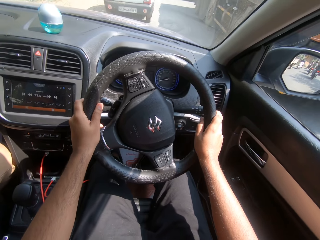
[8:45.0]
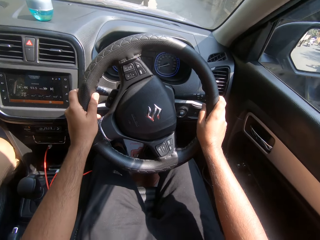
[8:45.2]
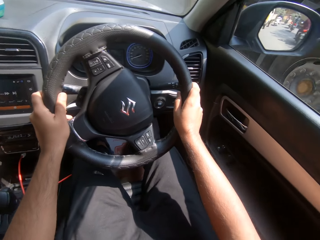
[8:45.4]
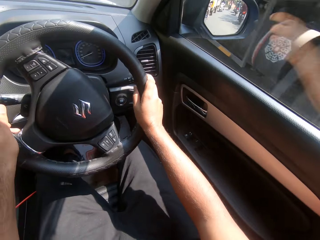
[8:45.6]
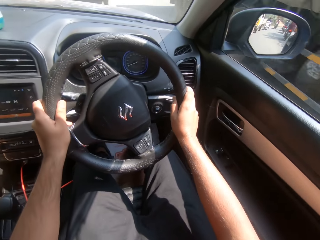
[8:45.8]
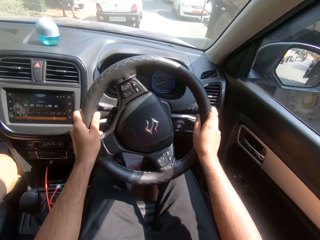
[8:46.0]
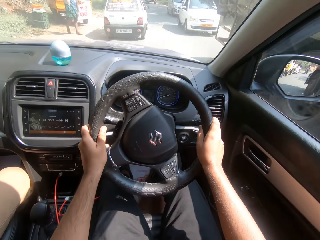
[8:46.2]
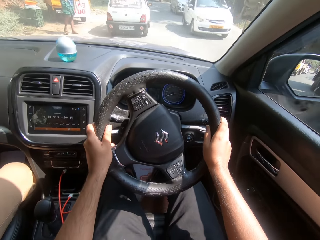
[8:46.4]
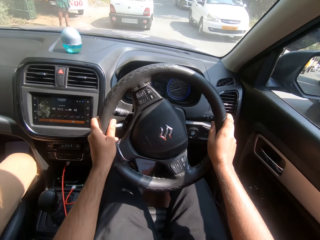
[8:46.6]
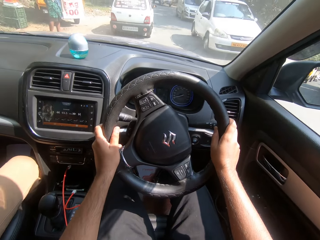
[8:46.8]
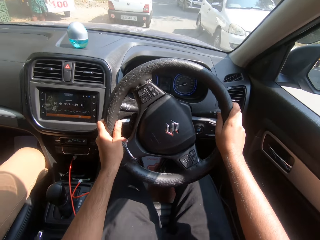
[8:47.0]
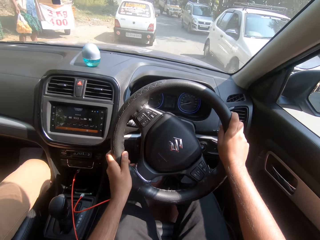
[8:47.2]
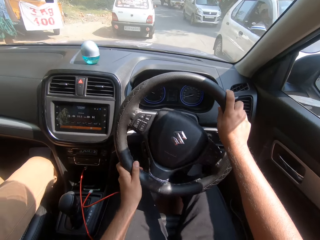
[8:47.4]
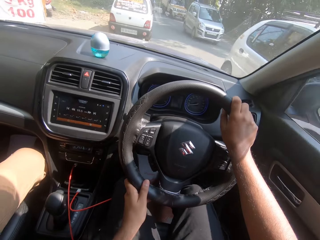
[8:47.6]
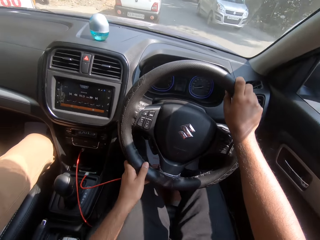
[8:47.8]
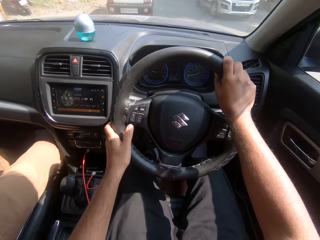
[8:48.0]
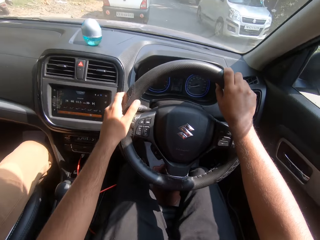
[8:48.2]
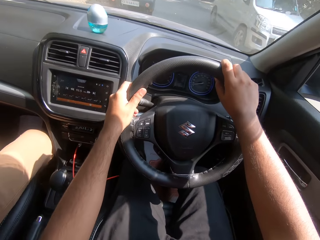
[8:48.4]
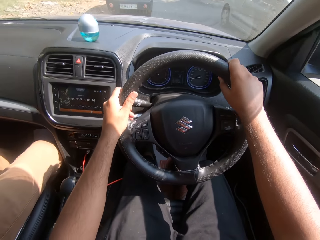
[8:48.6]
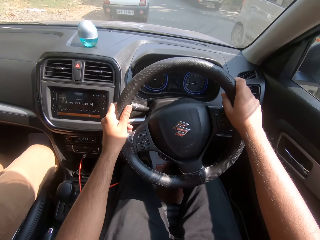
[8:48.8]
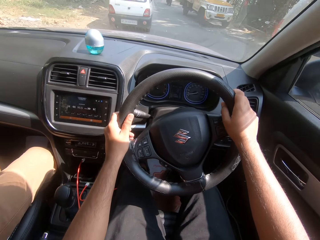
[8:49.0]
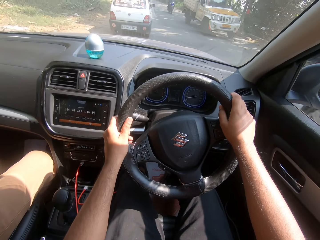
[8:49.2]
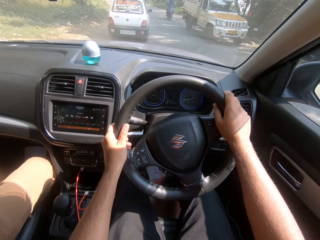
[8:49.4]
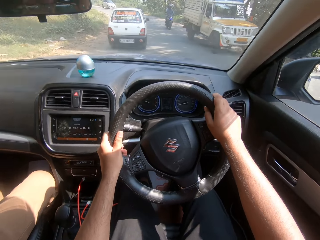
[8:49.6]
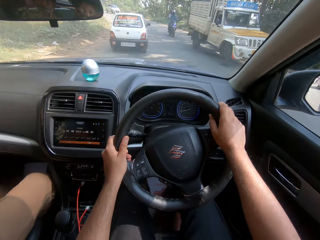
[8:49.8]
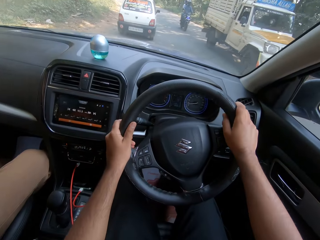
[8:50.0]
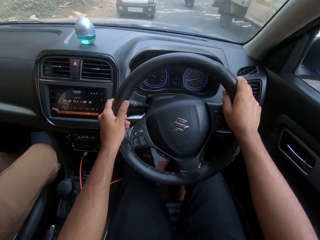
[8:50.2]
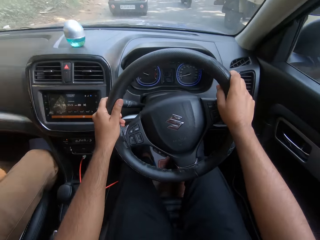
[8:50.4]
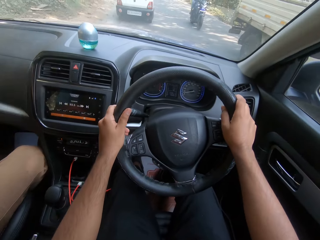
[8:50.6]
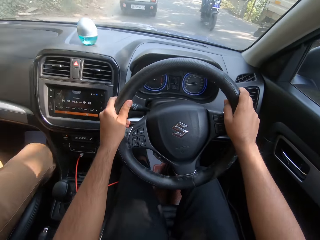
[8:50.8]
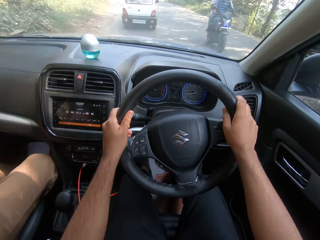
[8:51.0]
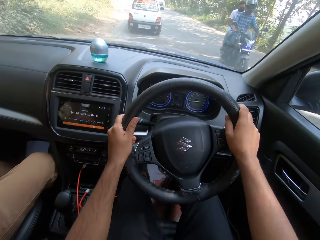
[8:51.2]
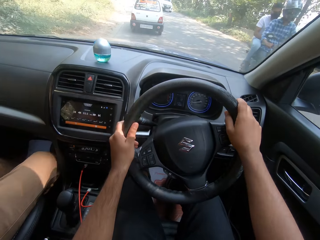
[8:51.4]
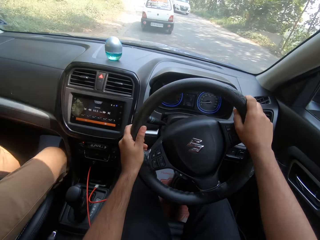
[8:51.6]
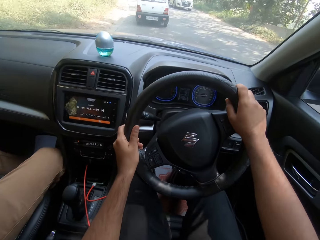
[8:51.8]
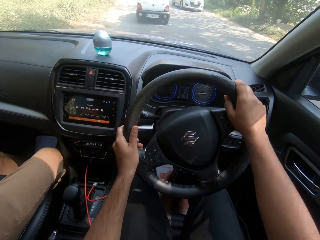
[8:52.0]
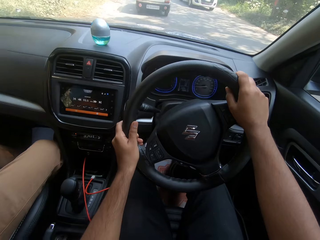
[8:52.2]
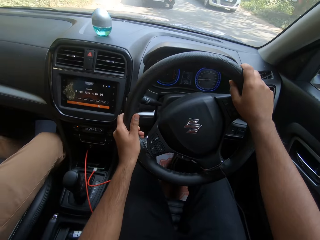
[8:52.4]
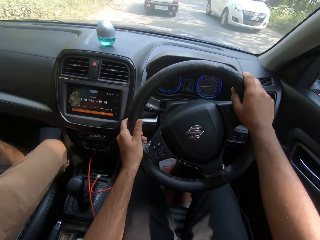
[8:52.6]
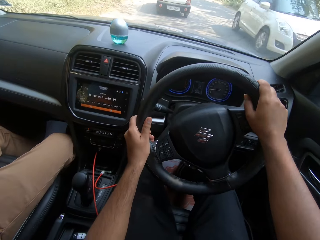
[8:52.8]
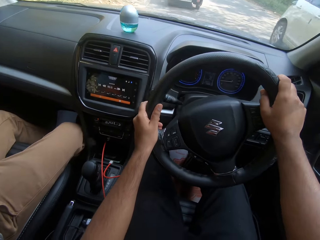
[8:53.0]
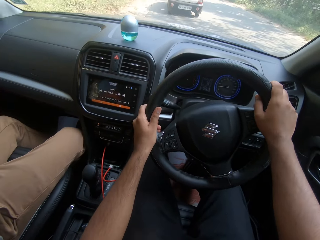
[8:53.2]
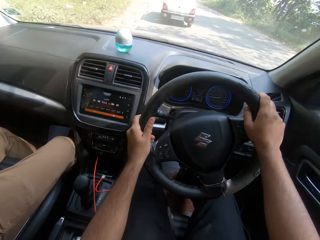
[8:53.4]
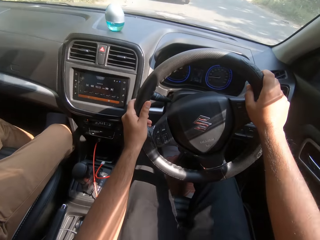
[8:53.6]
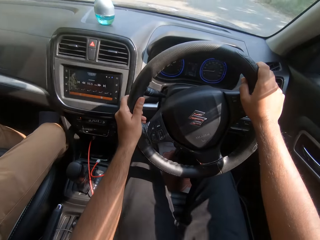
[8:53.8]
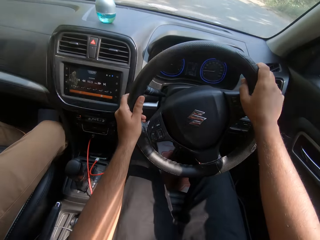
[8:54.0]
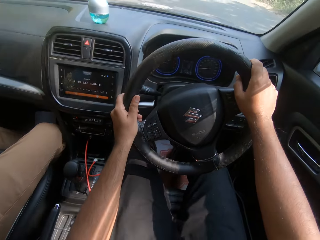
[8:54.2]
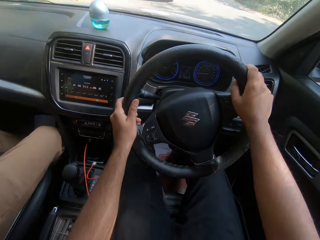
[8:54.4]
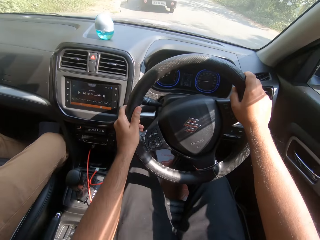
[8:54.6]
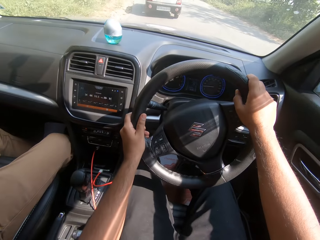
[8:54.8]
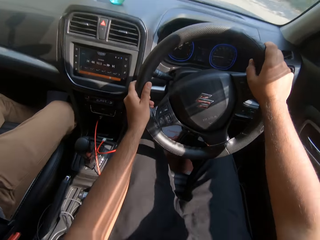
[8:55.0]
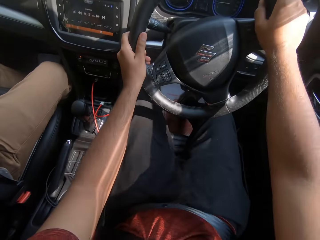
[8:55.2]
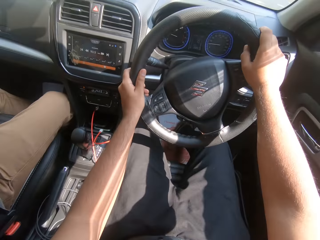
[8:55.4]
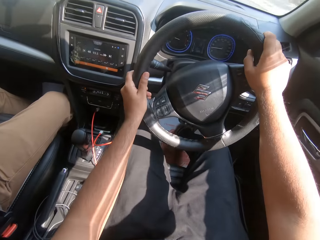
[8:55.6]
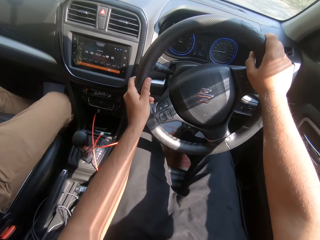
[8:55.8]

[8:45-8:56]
A truck drives past the camera wearer. A white car drives past the camera wearer. A car drives past the camera wearer. A truck drives past the camera wearer. A bike drives past the camera wearer. A white car drives past the camera wearer.

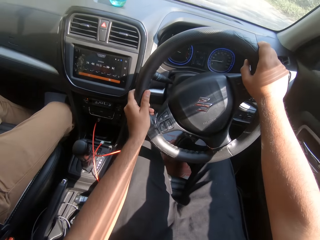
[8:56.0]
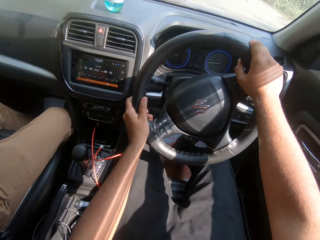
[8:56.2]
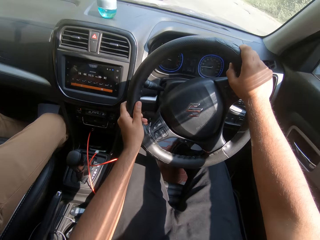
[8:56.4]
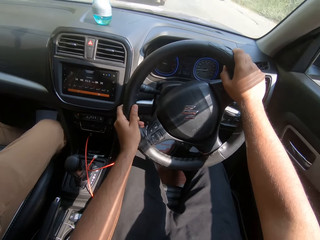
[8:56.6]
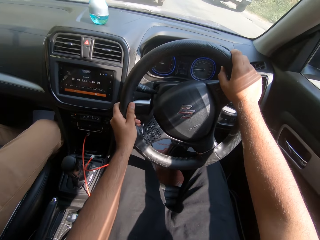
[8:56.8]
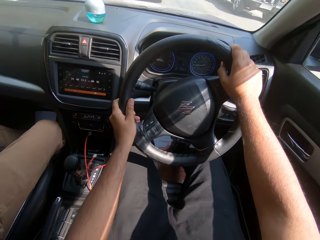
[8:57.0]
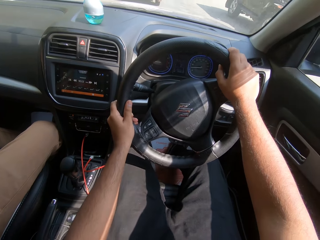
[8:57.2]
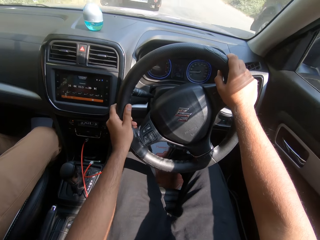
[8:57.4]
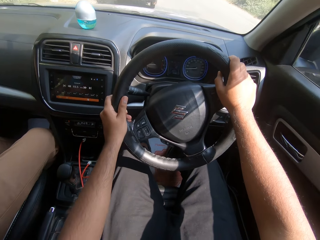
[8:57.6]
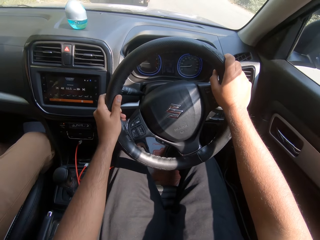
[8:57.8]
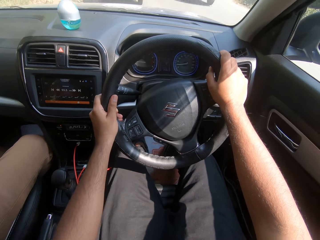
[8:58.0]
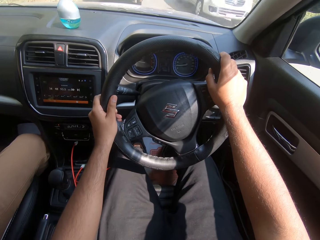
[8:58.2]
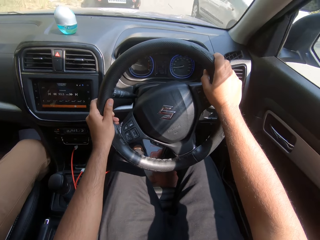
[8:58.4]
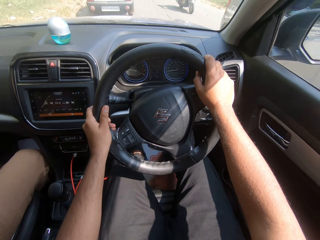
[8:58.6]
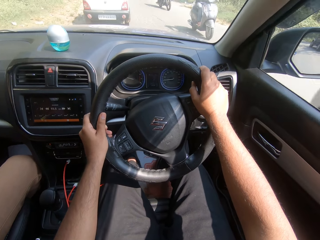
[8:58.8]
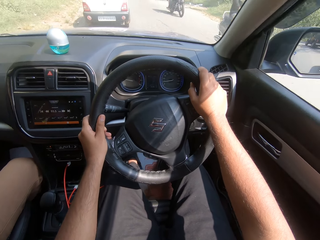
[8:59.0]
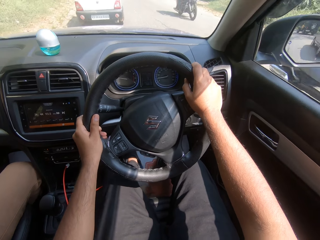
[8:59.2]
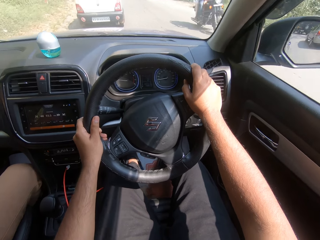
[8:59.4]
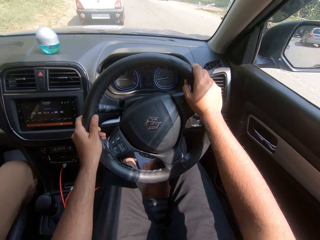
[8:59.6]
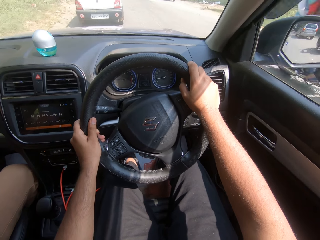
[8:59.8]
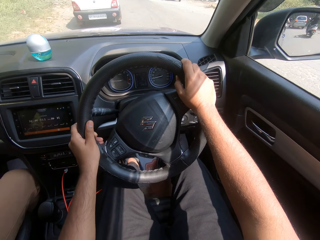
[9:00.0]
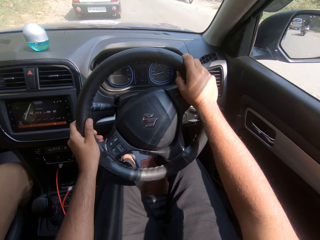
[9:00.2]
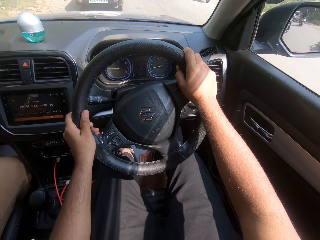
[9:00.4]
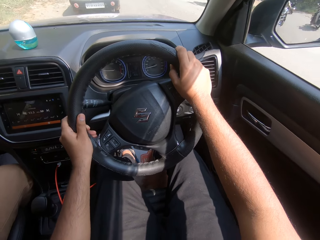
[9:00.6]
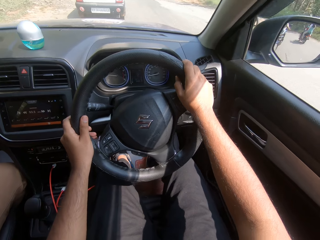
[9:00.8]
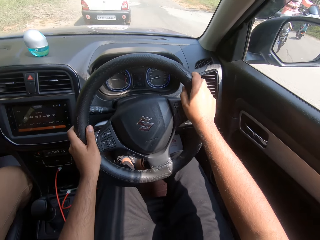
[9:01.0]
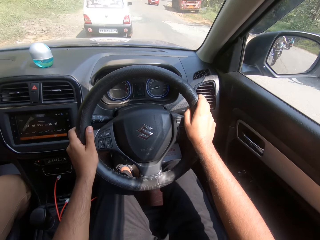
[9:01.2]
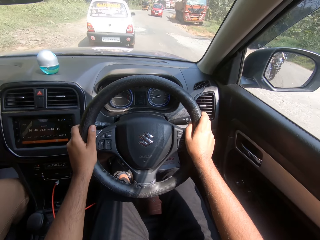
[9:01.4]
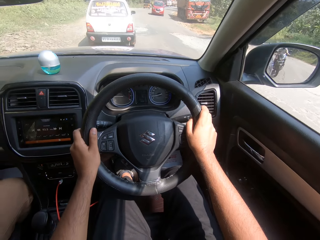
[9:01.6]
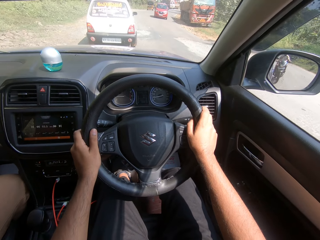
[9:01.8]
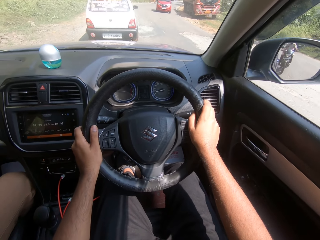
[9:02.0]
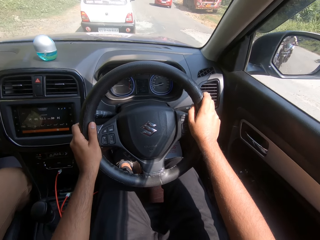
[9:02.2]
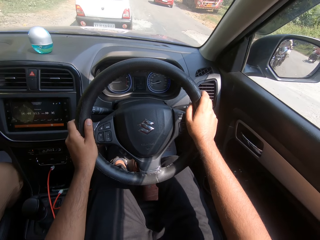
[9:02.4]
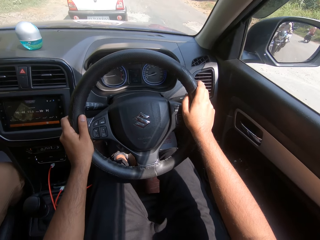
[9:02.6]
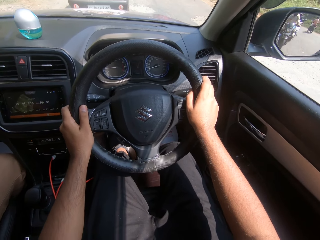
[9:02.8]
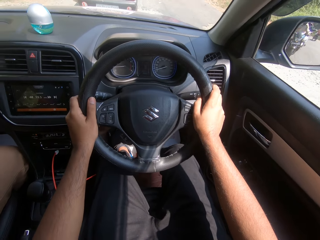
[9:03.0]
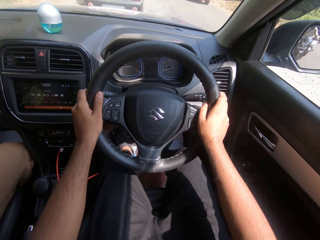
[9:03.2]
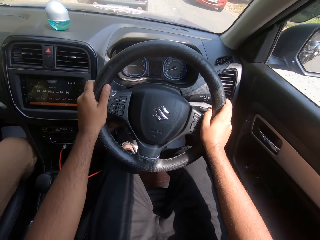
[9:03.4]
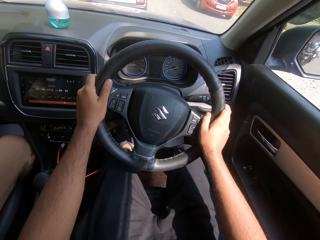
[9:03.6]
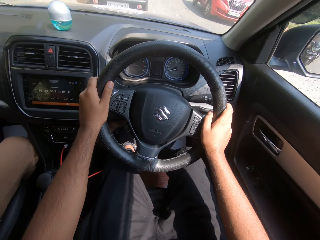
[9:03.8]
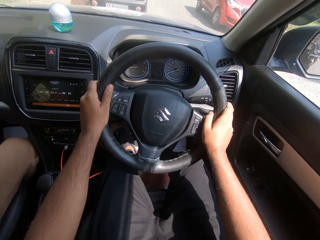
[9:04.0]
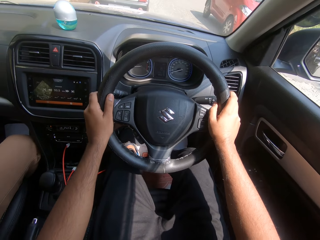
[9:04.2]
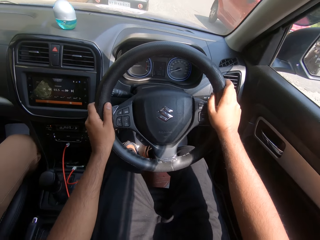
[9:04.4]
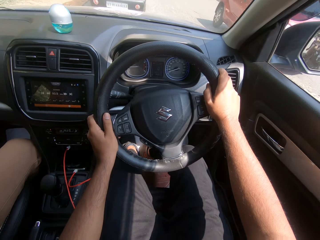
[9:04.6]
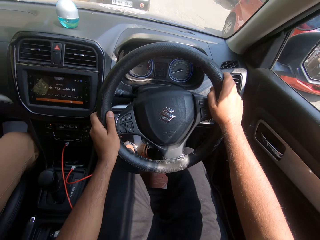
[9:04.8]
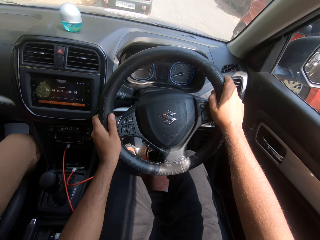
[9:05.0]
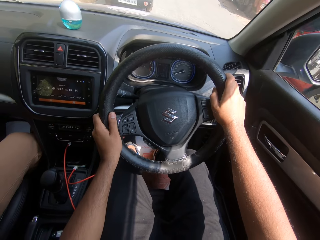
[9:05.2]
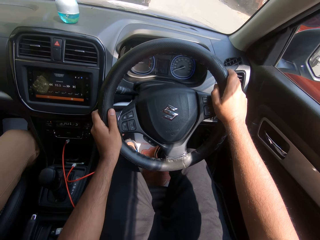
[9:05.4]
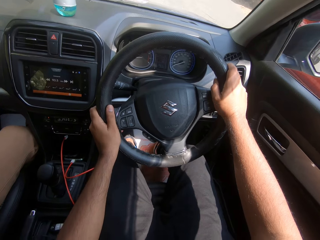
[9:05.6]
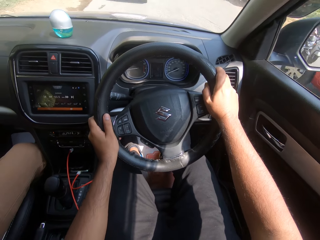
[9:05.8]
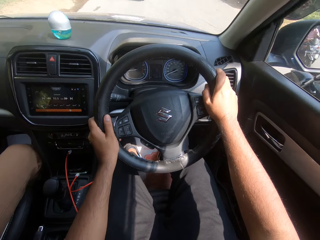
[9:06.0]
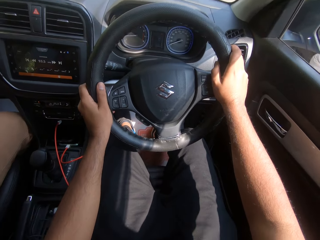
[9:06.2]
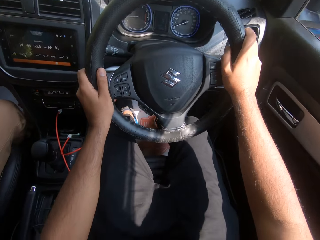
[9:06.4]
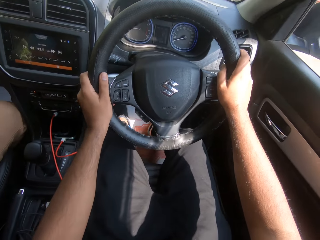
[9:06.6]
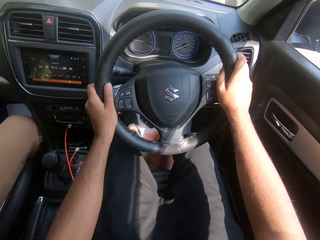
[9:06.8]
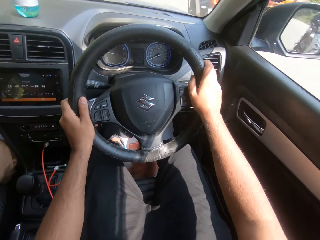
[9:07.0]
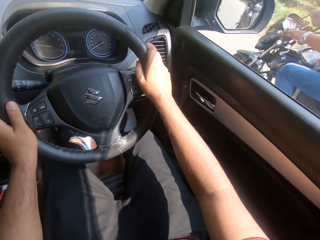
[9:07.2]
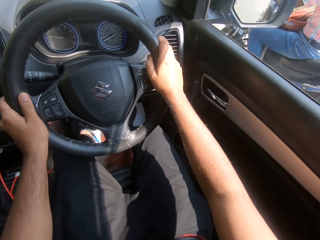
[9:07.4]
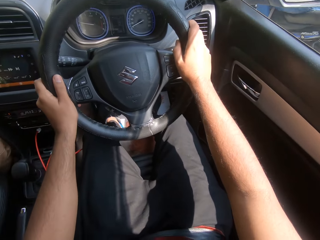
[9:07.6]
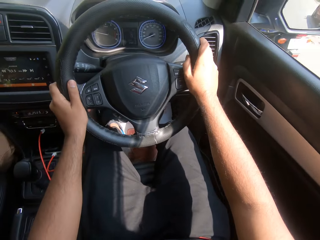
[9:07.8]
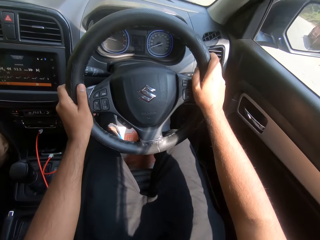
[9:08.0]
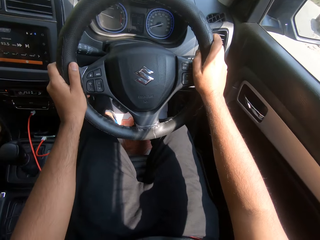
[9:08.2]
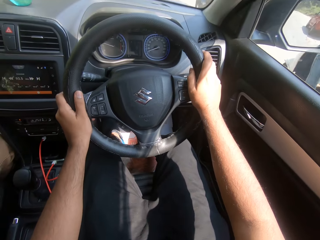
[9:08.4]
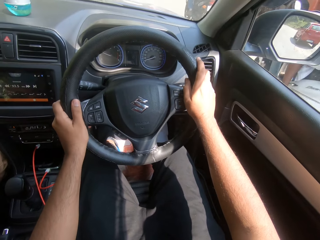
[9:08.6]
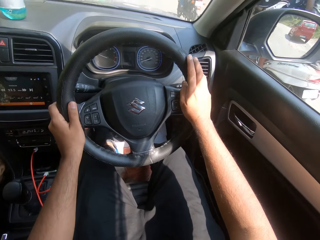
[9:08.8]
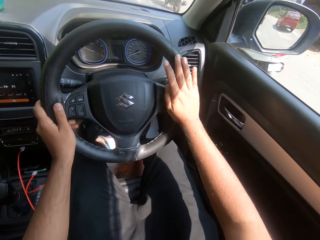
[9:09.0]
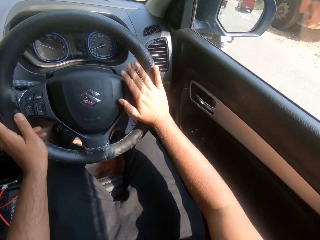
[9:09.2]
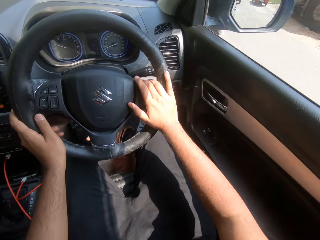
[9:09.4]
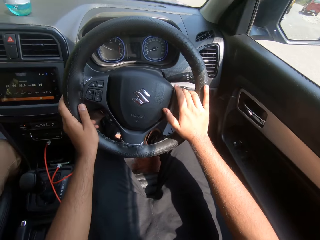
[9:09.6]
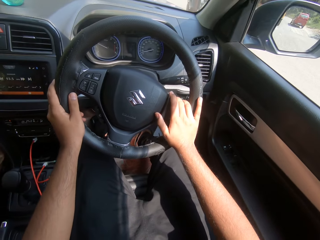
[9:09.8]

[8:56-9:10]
A car drives past the camera wearer. A bike drives past the camera wearer. The camera wearer converses with the woman. A red car drives past the camera wearer. A bike drives past the camera wearer.
